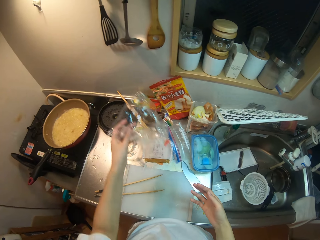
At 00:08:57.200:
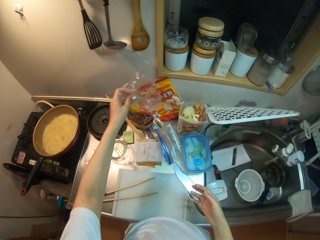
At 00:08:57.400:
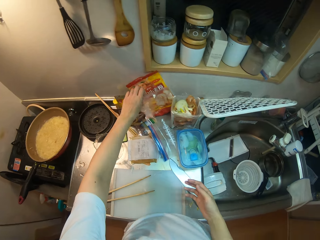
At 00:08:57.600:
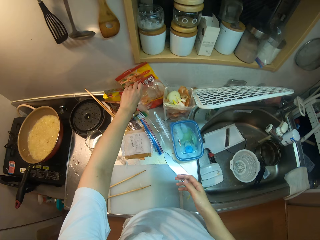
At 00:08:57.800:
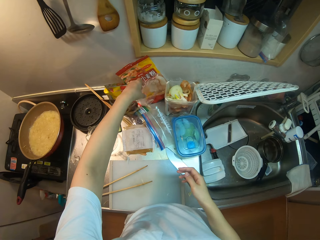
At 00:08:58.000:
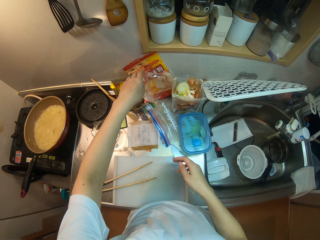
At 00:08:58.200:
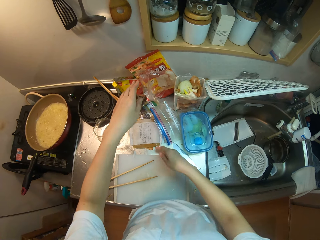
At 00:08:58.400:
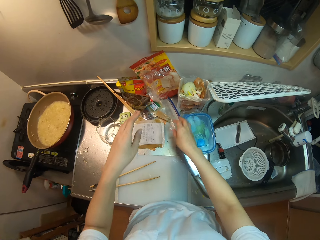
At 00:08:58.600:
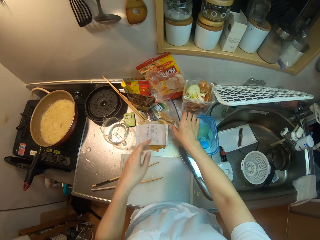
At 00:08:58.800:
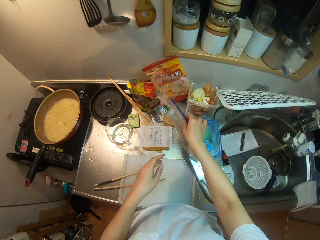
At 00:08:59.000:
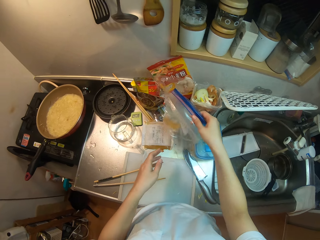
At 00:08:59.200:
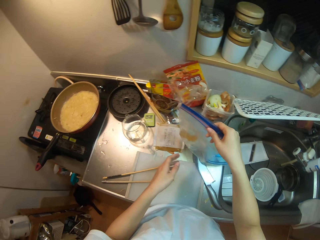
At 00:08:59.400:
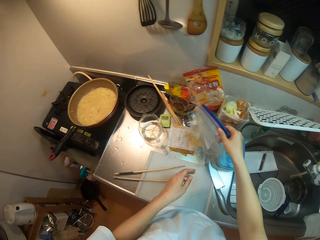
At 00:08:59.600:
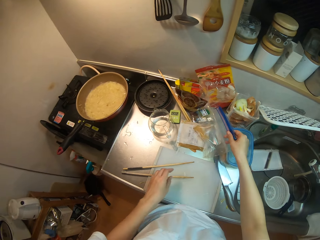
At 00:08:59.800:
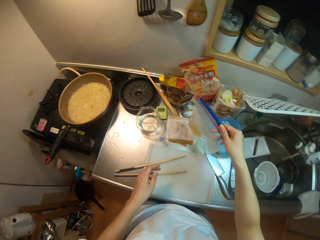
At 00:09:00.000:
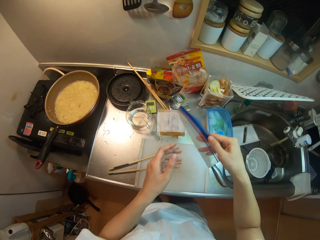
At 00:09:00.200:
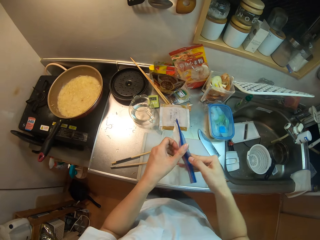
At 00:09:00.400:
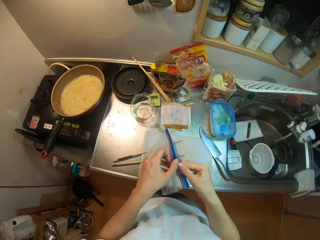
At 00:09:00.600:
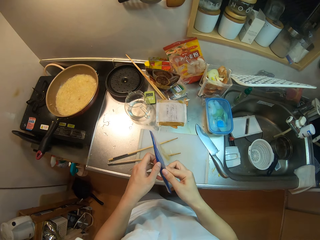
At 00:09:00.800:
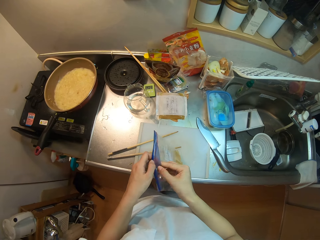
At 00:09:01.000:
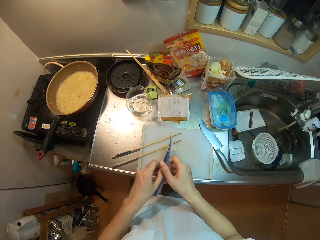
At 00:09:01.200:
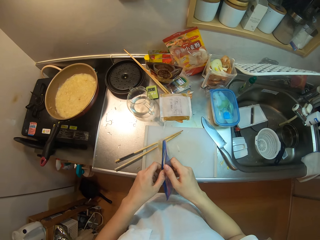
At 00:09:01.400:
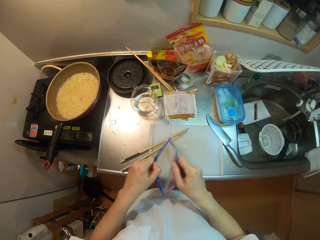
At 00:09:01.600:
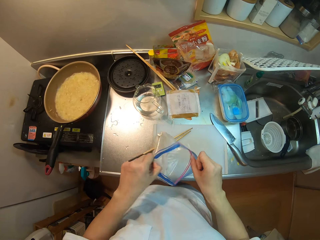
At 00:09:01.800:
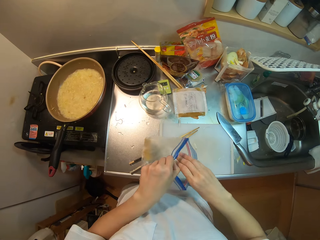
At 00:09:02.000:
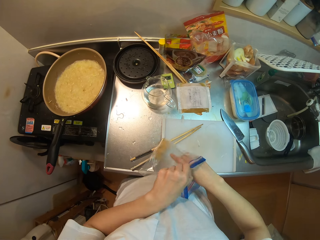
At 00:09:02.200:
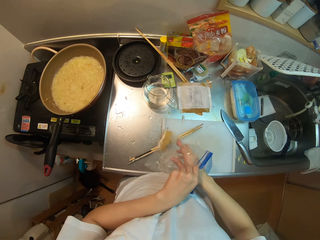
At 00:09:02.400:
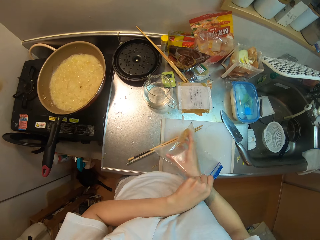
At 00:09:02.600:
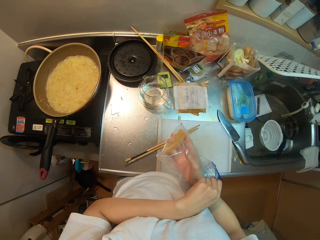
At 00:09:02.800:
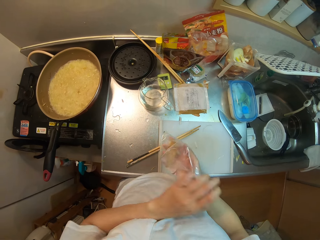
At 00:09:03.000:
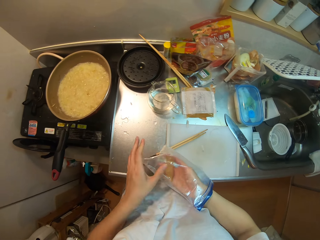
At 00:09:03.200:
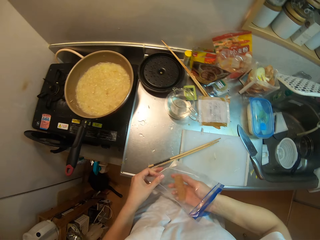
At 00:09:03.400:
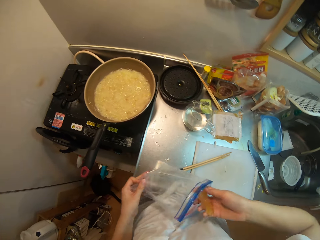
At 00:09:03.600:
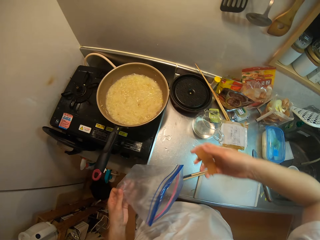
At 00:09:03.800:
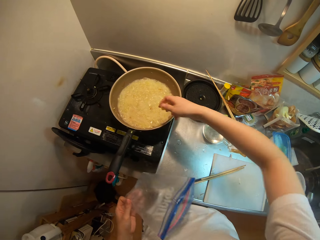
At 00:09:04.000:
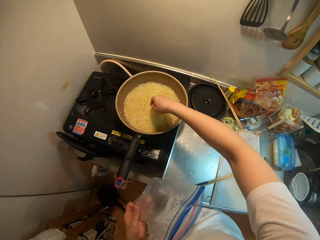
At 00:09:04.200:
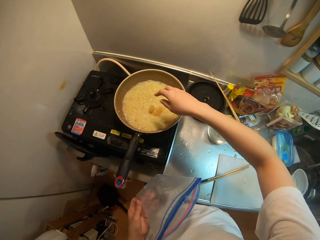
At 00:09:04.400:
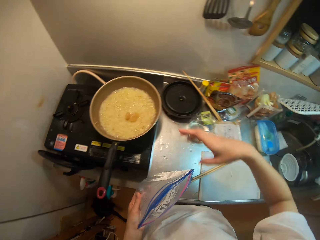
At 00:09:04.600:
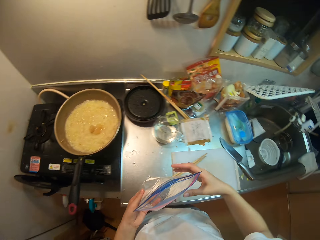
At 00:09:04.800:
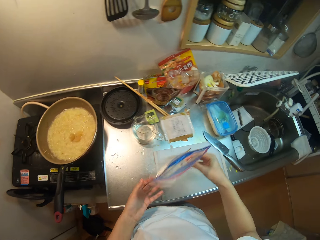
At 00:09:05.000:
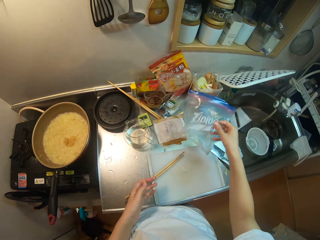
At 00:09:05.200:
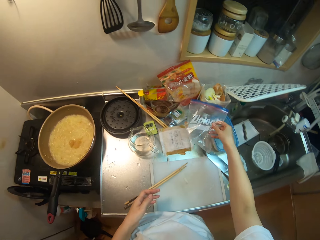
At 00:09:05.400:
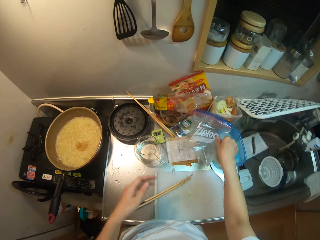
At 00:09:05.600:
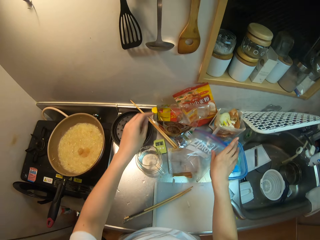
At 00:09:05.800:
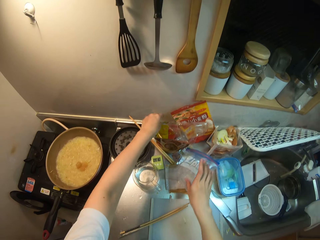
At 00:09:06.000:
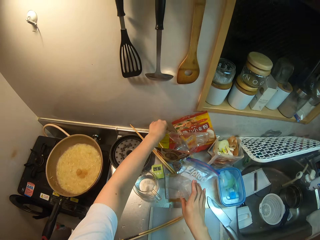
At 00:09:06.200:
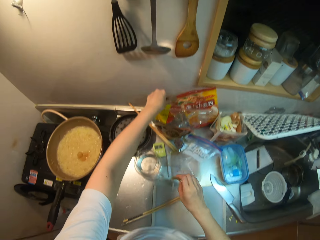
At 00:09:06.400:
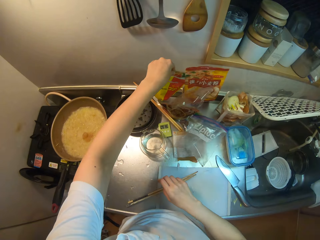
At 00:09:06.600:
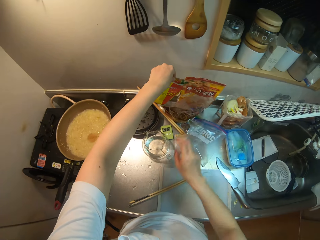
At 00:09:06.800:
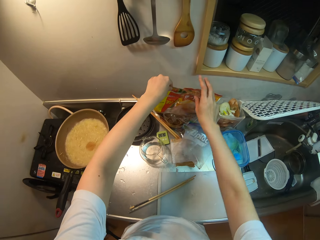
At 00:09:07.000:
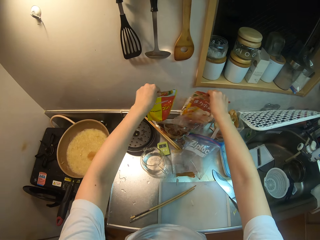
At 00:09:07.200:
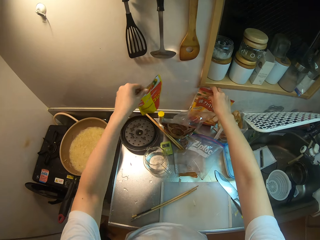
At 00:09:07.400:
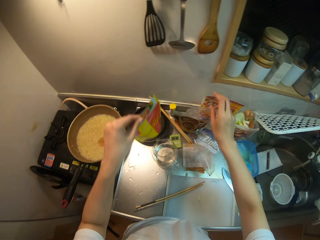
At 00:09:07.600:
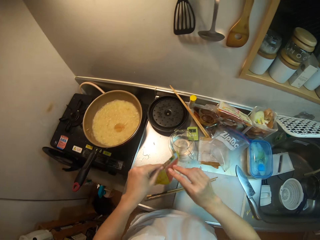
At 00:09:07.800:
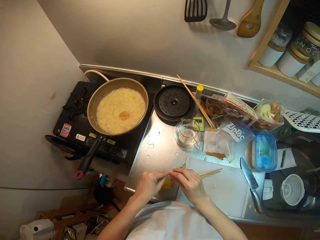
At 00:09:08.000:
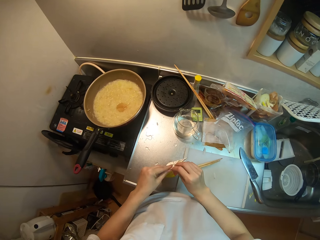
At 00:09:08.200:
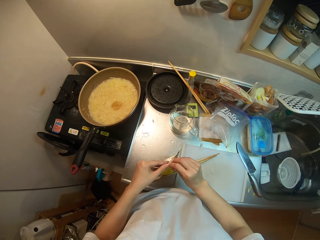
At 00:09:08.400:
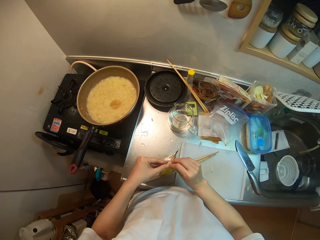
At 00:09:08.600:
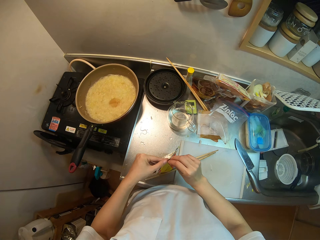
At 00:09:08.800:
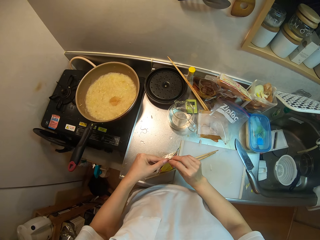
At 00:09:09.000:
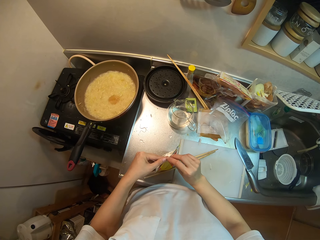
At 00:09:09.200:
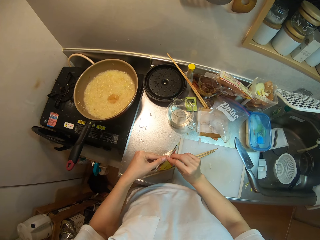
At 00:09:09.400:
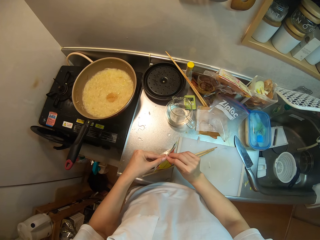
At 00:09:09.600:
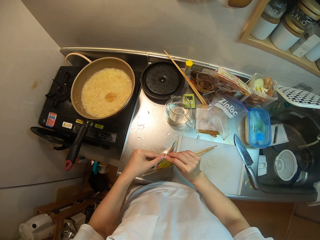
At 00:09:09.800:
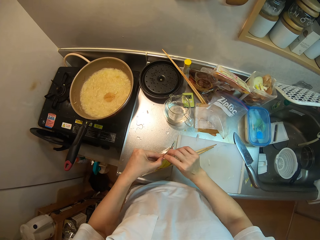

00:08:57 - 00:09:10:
The camera wearer passes the nylon from her right hand to her left hand. She places the nylon on the table. She moves another nylon bag on the table. She opens the nylon bag. She takes out some ingredients from the nylon bag with her right hand. She pours the ingredient in the frying pan. She passes the nylon bag from her left hand to her right hand. She drops the nylon on the table. She moves the bag of spices on the table with her hands. She picks up the paper pack. She opens the bag of spice on the table with her hands.

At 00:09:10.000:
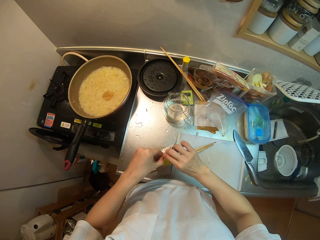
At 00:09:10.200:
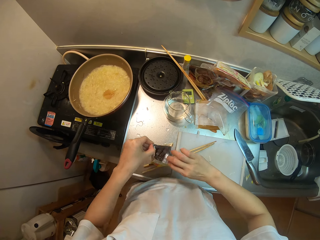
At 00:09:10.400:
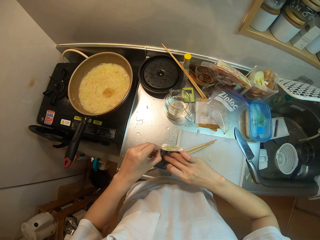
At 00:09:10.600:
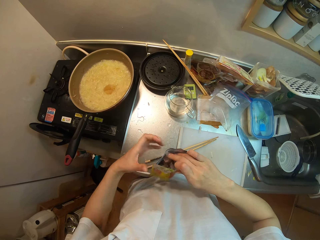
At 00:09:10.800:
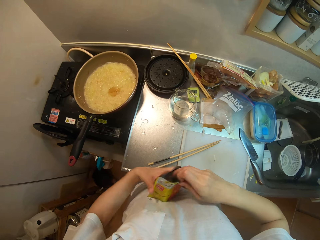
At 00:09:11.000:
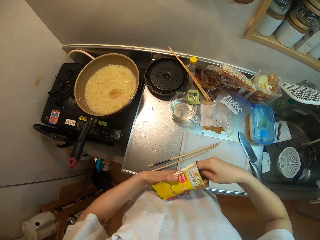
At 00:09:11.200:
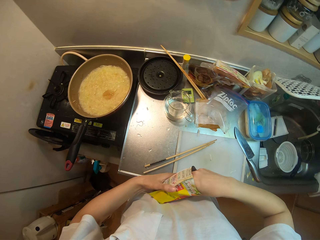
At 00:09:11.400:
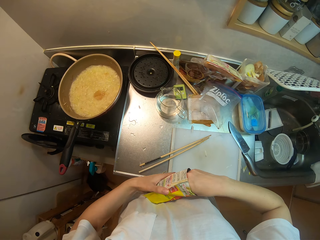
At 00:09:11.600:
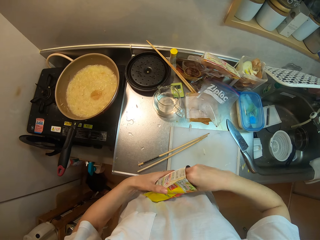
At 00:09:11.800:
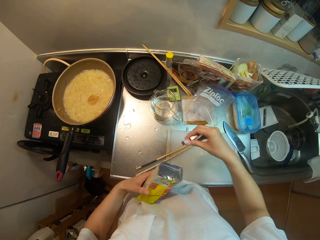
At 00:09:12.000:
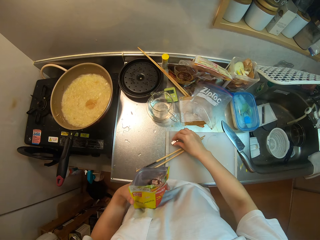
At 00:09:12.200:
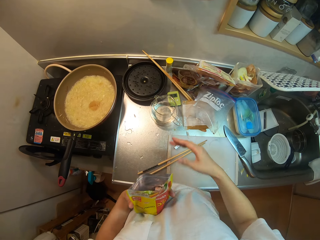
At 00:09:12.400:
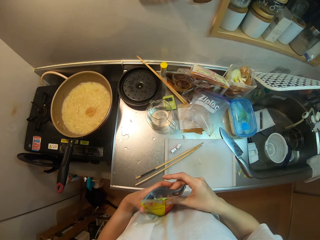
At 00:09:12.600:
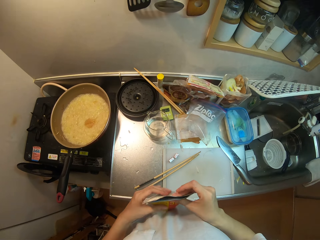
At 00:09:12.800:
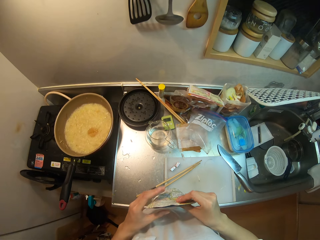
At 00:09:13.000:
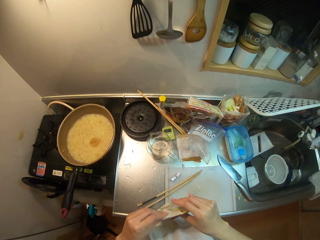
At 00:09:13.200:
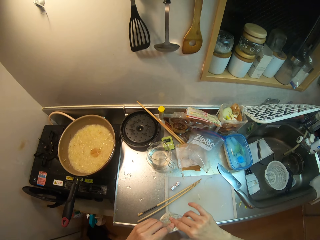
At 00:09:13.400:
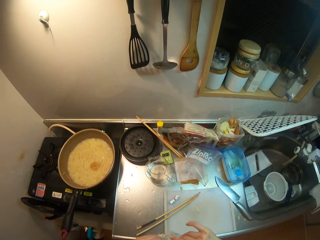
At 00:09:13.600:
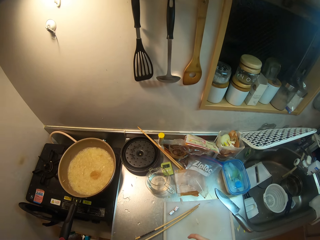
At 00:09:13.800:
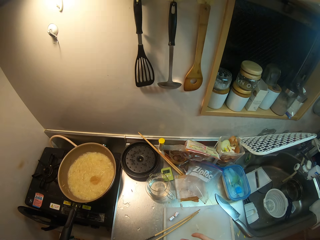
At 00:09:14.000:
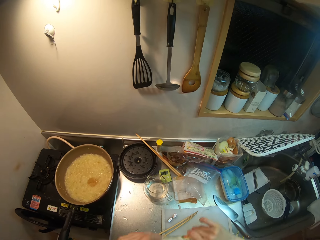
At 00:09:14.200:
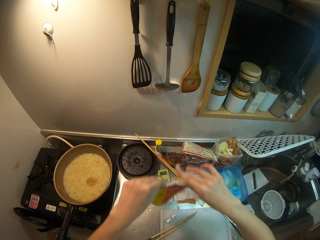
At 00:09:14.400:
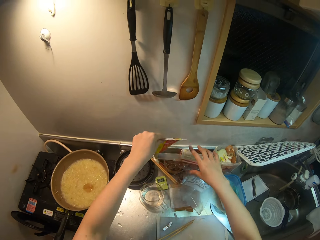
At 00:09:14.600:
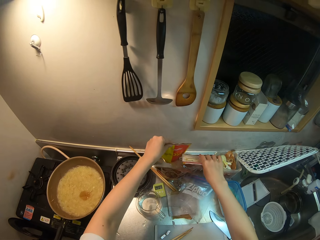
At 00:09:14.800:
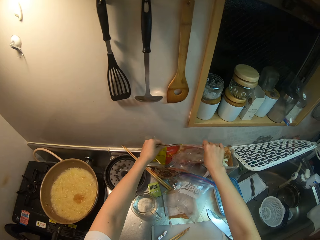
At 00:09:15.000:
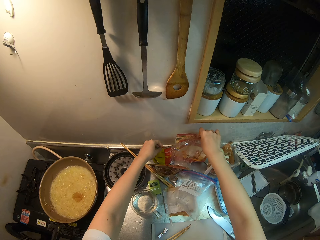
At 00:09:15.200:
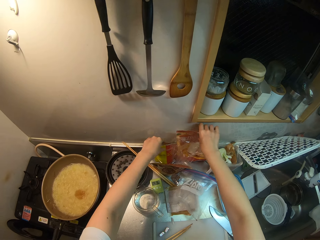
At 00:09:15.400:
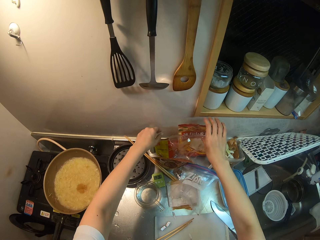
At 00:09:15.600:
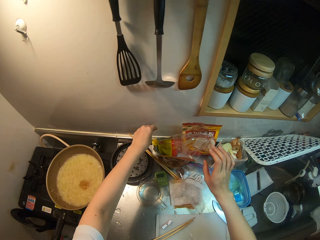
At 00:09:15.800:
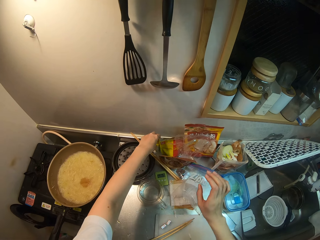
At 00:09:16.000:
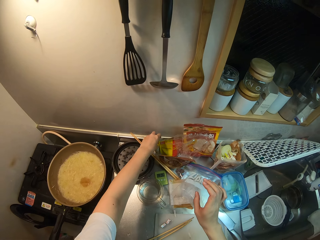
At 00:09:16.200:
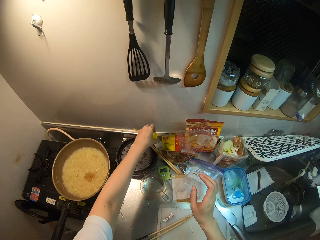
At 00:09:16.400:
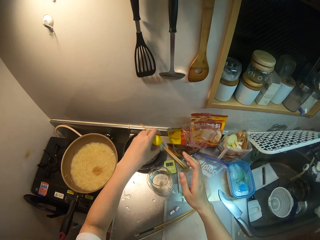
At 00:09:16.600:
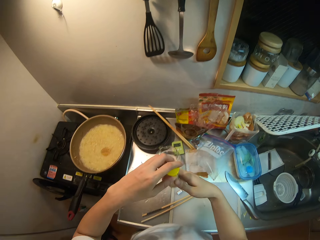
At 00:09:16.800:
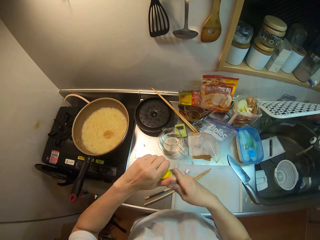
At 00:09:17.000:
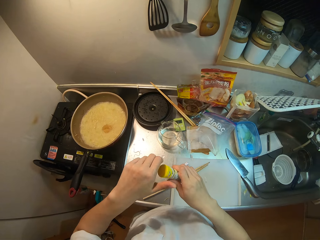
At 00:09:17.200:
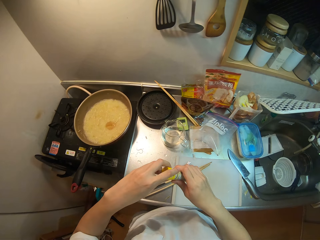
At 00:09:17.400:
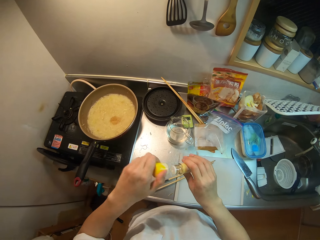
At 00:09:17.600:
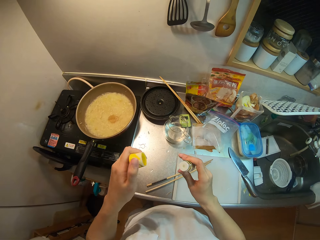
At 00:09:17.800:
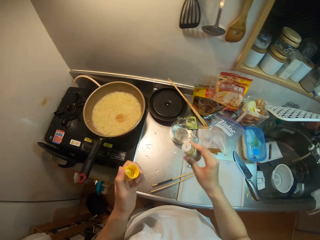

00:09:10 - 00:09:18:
The camera wearer takes out some cubes from the bag of spices. She places the cubes on the table. She closes the bag of spice in her hands. She places the bag of spice on the table. She picks up a yellow container or spice bottle on the table. She opens the yellow container.
